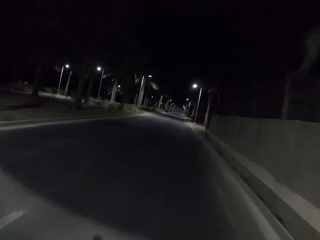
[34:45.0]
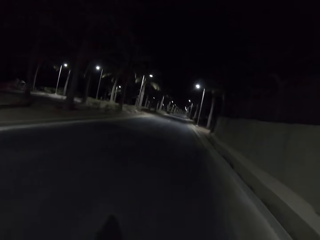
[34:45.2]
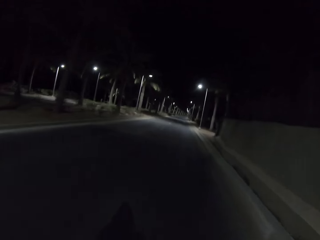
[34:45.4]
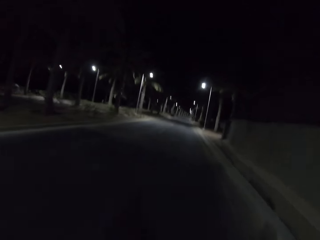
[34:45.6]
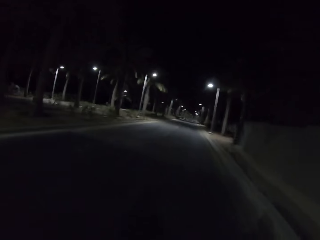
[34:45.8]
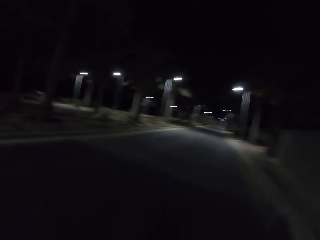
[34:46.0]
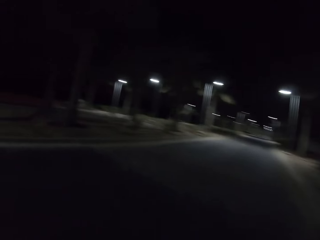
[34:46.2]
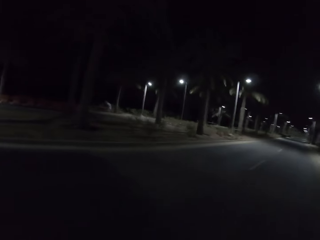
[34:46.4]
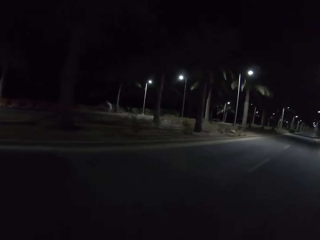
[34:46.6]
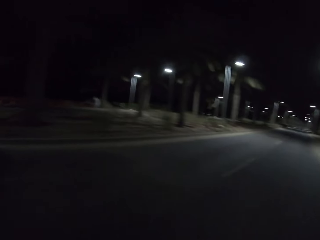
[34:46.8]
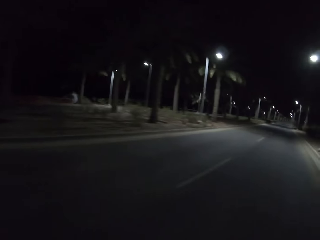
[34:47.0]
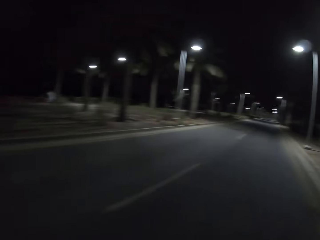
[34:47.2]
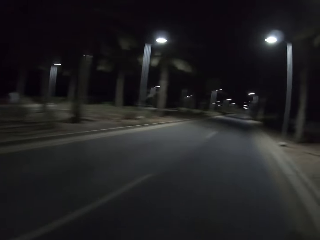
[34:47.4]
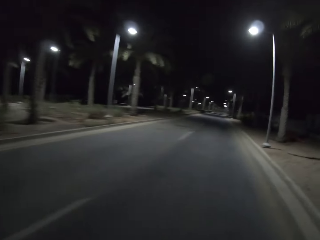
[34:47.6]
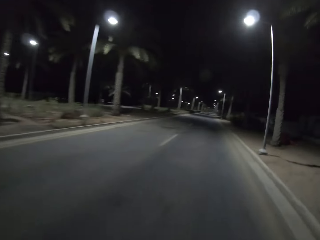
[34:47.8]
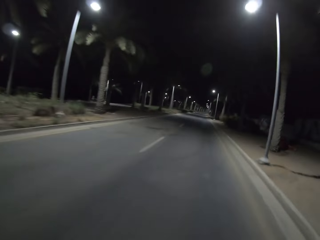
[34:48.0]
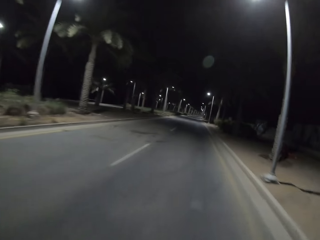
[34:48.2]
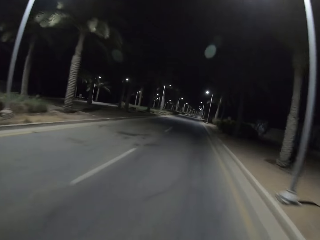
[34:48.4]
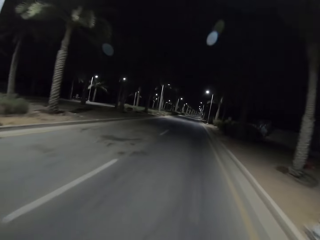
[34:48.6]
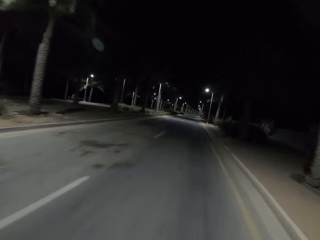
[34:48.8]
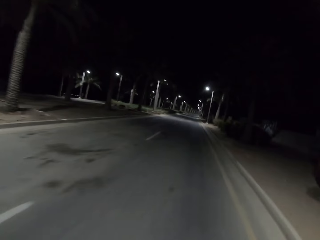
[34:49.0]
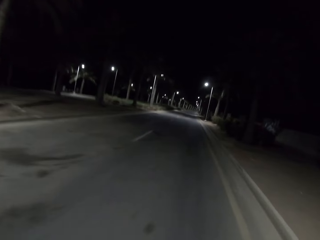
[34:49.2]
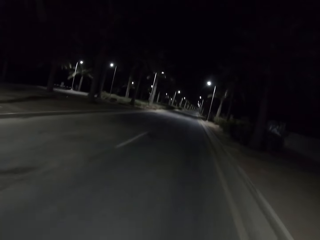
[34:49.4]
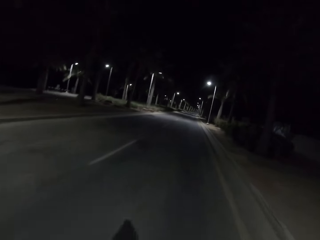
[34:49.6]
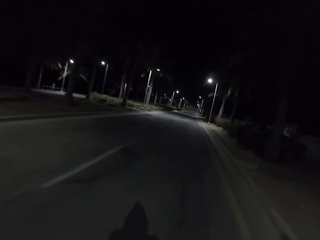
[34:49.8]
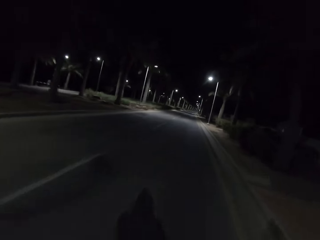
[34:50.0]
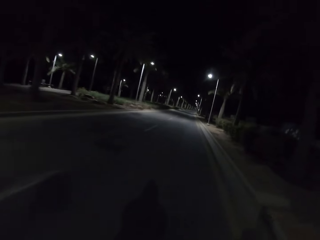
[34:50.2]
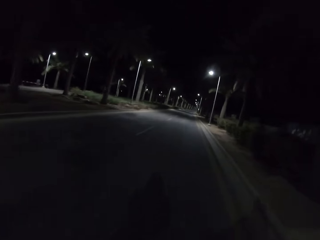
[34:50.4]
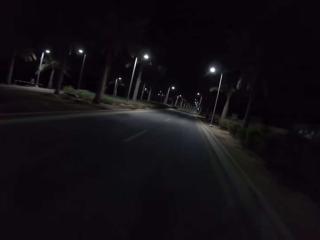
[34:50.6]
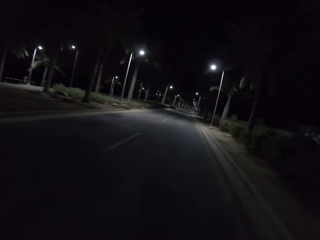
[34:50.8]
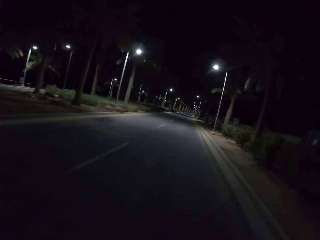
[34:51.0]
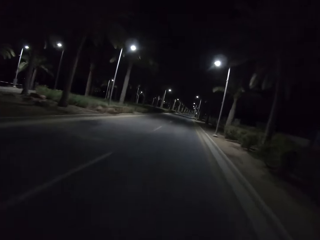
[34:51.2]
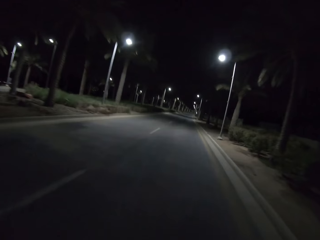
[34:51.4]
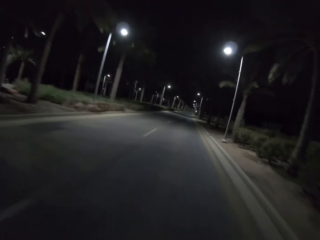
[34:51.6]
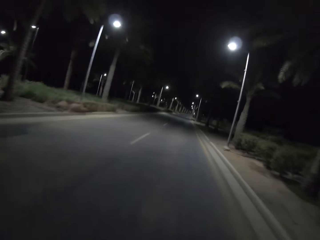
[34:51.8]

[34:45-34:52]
The camera wearer rides the bicycle and looks around.

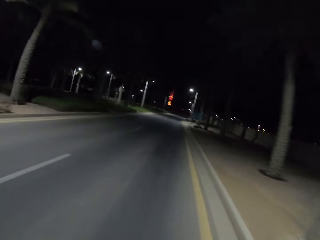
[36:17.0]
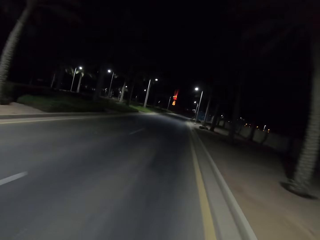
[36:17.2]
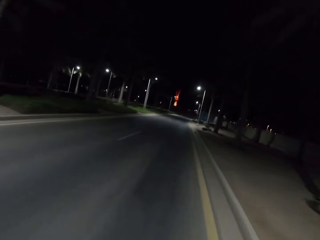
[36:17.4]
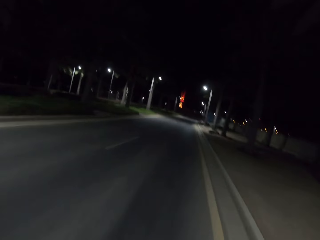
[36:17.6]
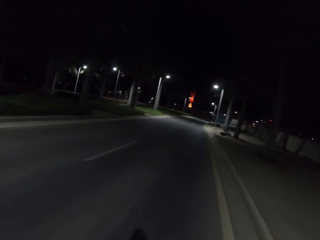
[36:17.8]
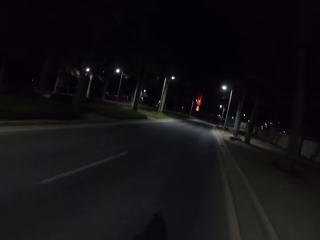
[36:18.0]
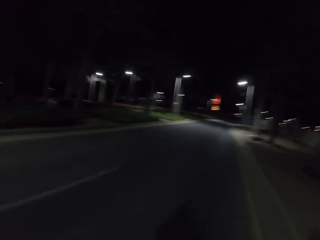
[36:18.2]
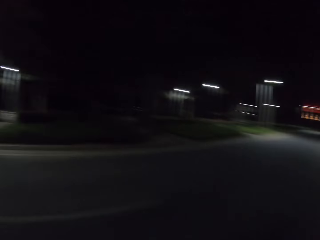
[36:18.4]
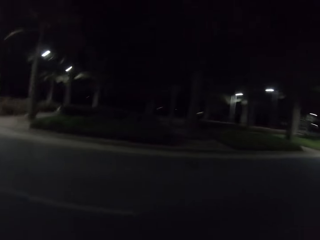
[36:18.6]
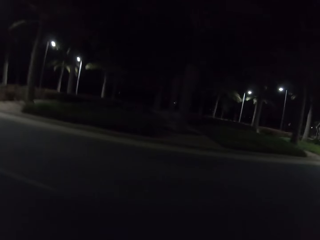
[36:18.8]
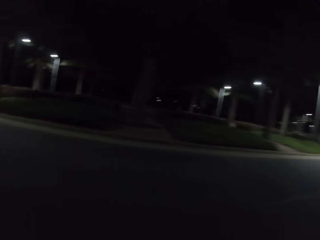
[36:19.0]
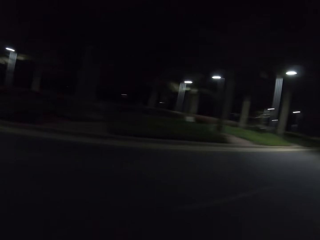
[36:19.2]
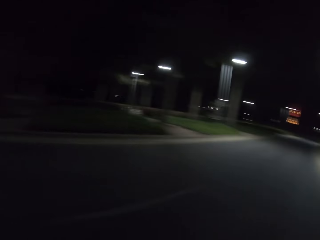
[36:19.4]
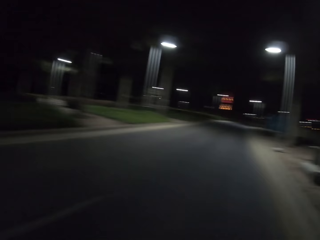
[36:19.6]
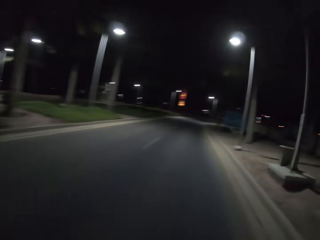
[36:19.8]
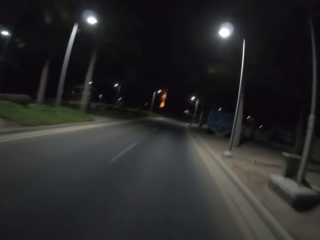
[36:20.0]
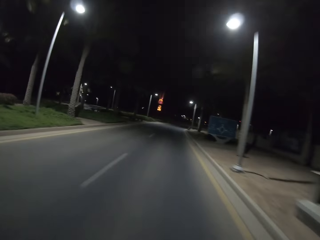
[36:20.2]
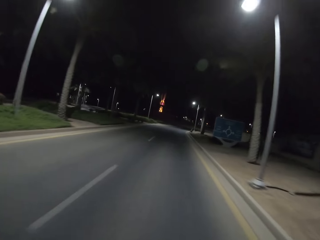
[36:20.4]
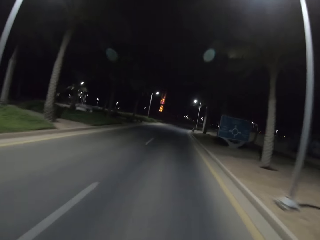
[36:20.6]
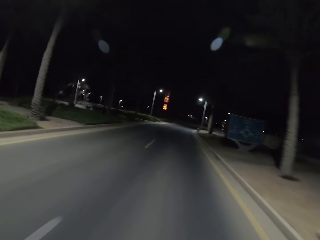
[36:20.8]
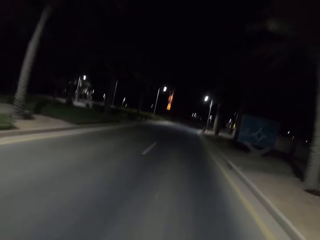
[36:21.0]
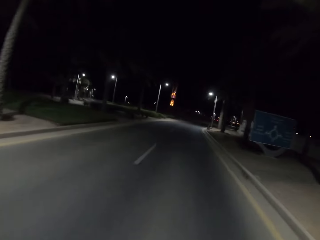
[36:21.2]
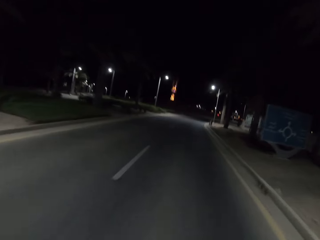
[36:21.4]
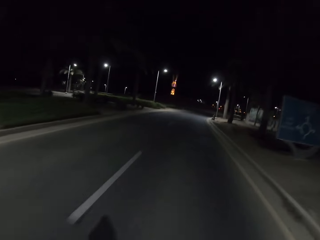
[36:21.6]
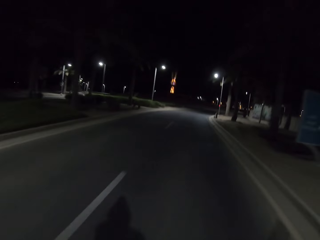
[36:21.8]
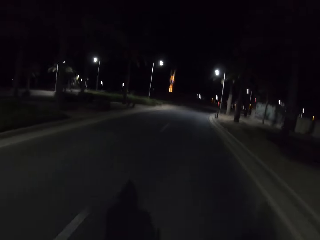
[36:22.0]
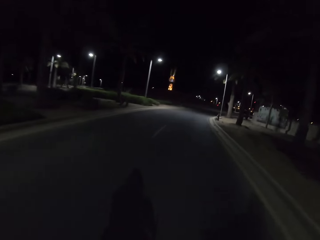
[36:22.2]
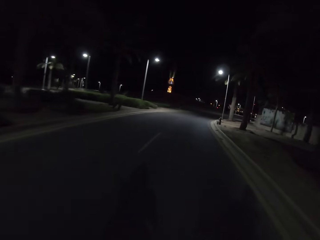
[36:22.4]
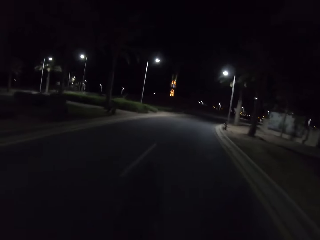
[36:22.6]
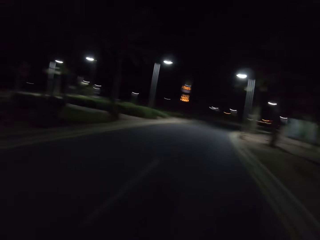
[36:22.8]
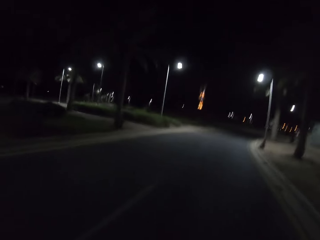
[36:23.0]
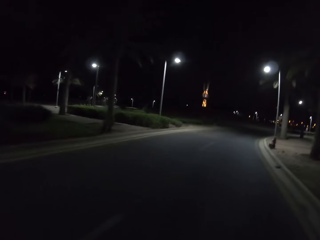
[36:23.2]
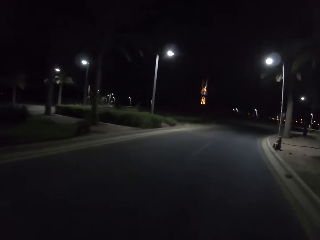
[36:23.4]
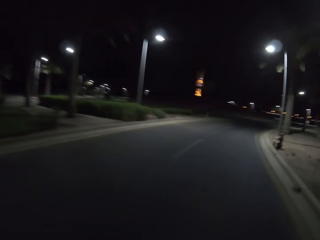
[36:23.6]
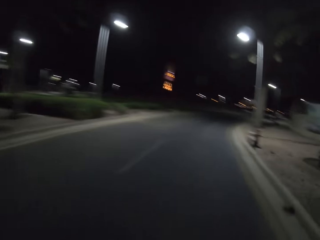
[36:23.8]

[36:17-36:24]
The camera wearer looks around.

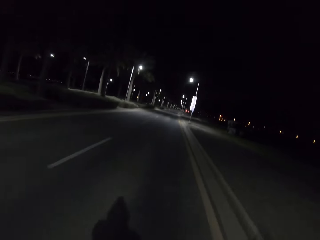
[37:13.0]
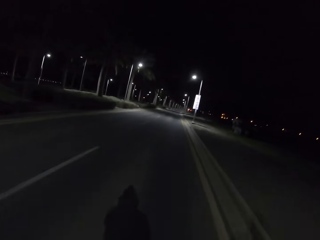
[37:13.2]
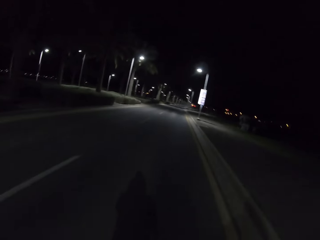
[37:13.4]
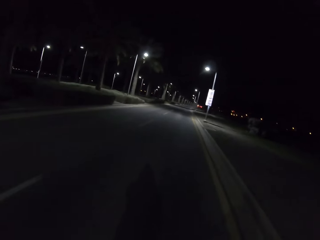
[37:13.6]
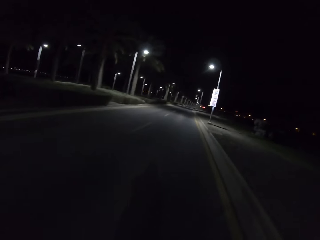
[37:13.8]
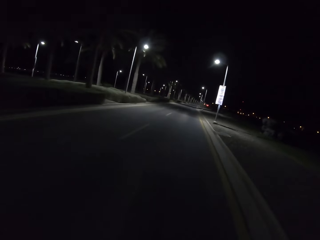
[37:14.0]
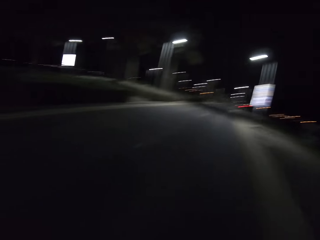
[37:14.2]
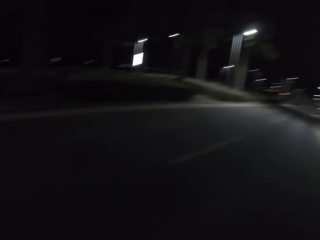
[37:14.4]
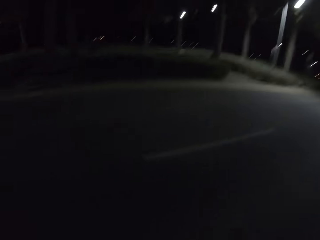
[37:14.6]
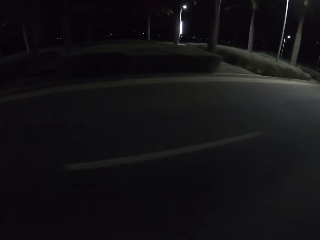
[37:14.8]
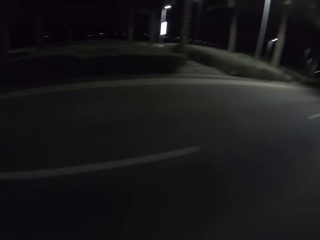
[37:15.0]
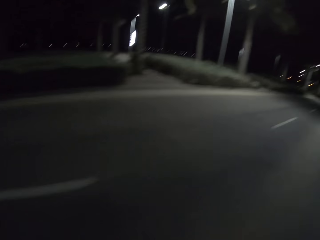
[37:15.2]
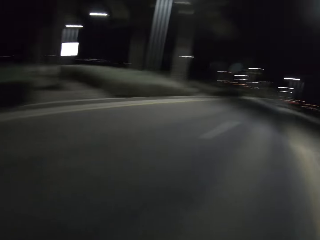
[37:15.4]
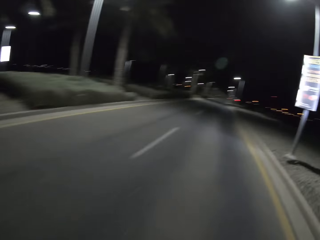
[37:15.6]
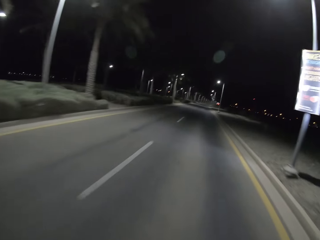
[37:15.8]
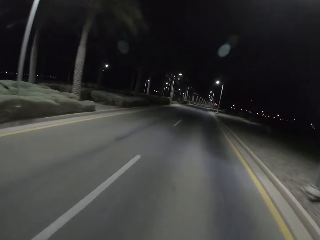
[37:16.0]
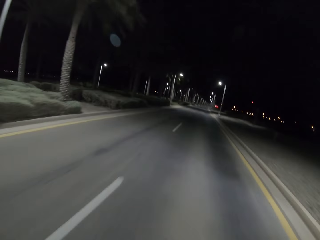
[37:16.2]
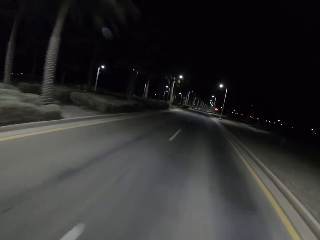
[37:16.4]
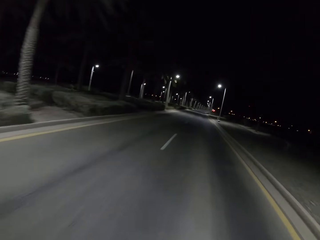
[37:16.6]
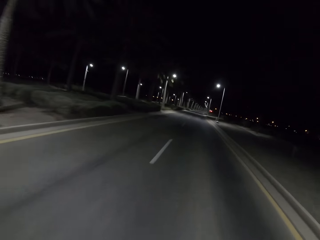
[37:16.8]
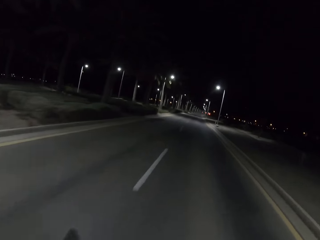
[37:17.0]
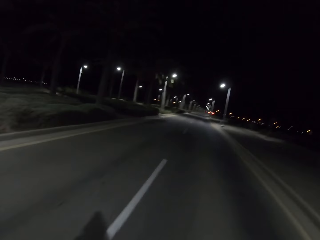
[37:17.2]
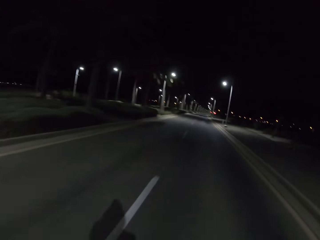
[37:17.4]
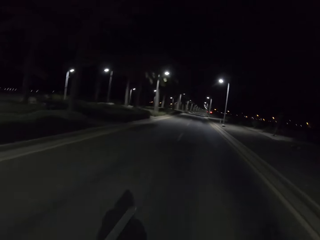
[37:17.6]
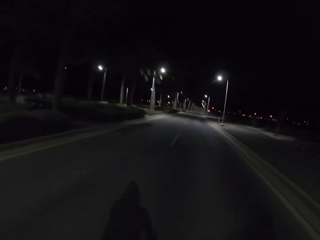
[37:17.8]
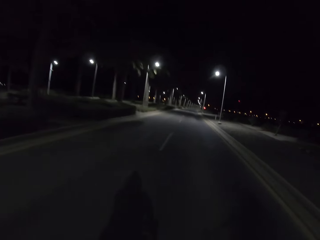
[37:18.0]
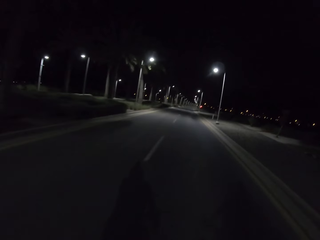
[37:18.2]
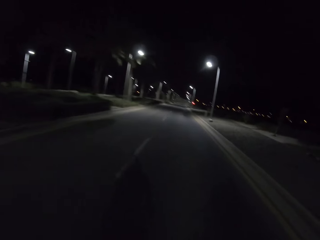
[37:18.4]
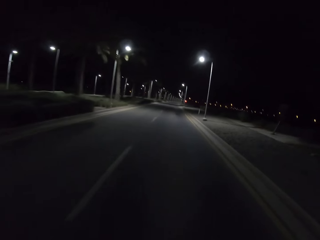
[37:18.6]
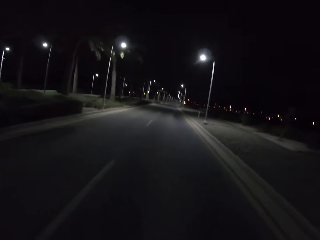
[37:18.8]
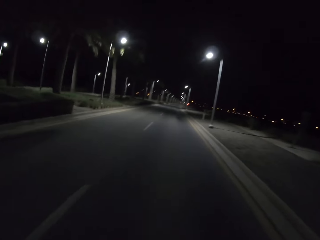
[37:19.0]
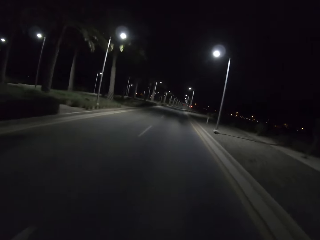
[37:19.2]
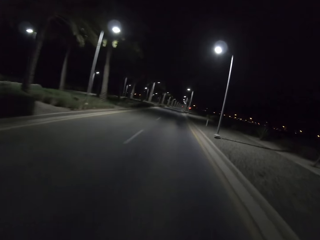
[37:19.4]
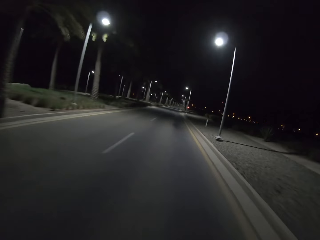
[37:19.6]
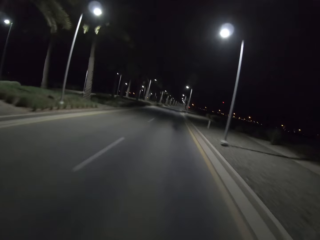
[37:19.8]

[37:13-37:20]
The camera wearer looks around.
